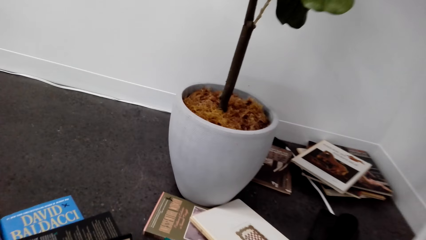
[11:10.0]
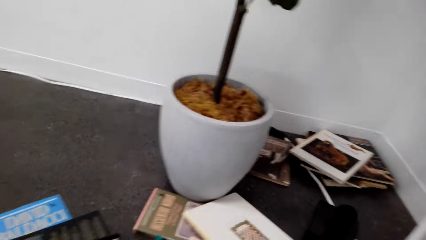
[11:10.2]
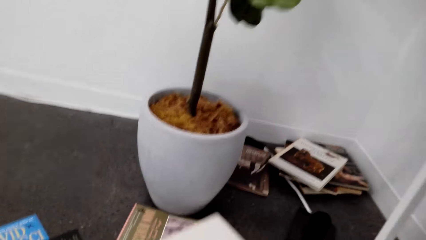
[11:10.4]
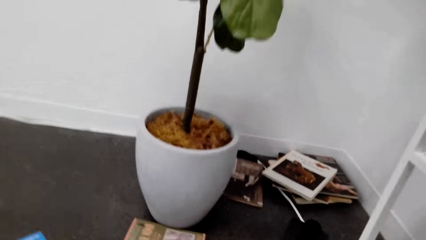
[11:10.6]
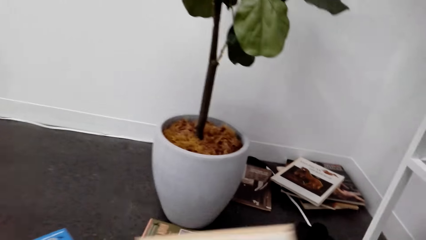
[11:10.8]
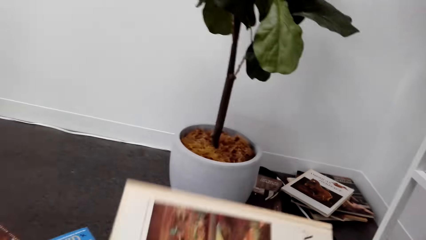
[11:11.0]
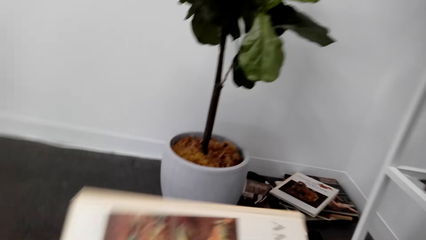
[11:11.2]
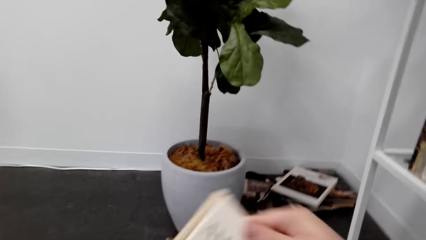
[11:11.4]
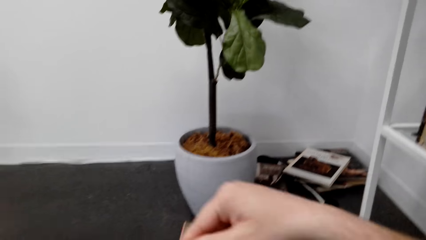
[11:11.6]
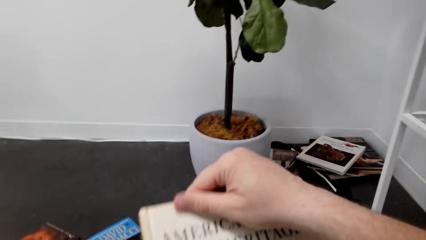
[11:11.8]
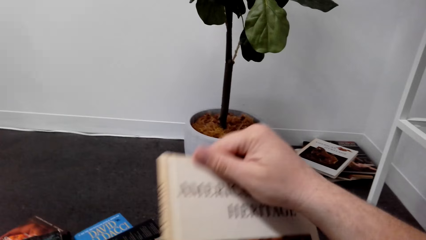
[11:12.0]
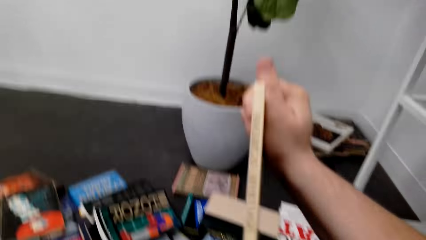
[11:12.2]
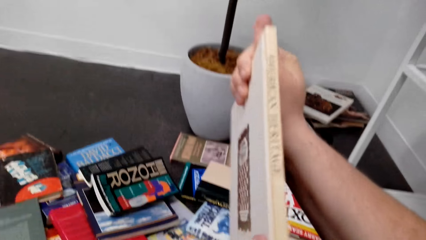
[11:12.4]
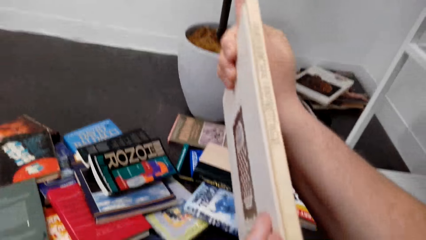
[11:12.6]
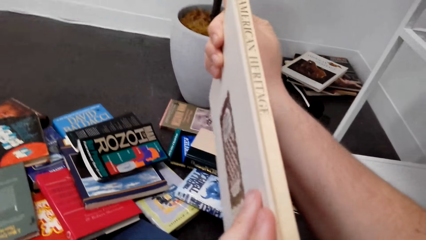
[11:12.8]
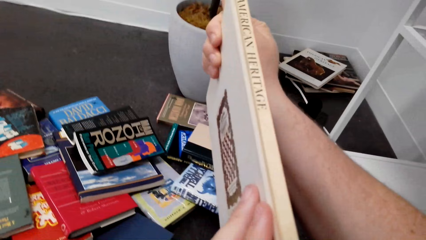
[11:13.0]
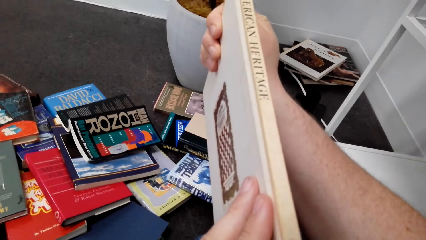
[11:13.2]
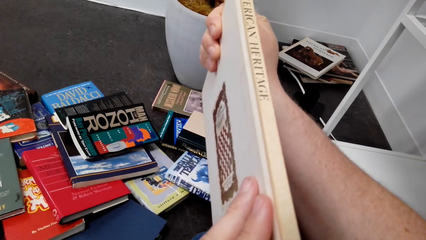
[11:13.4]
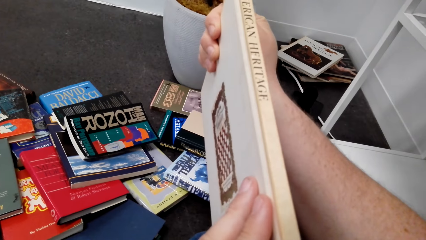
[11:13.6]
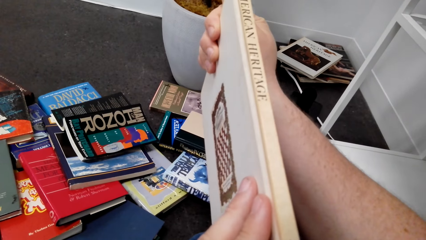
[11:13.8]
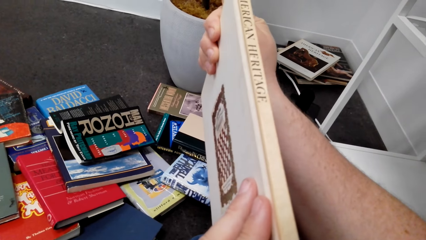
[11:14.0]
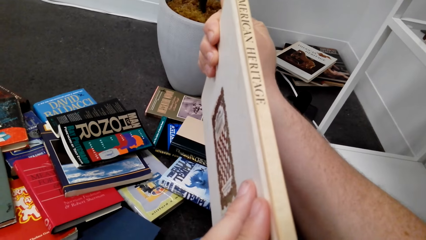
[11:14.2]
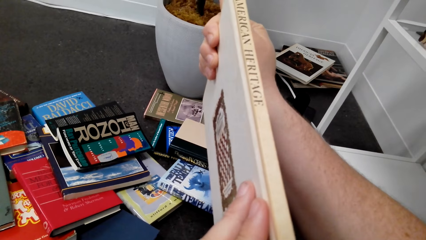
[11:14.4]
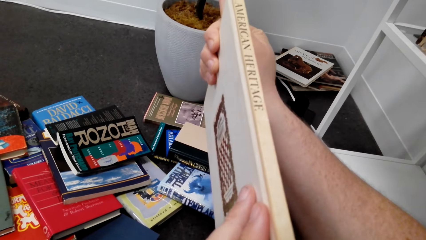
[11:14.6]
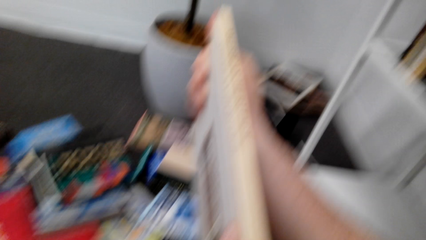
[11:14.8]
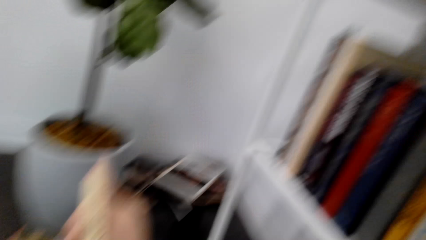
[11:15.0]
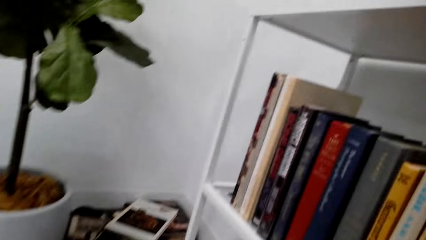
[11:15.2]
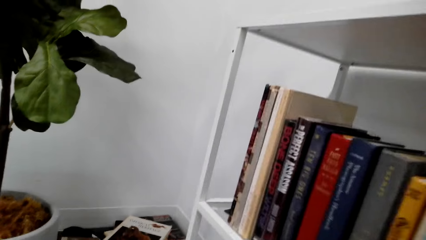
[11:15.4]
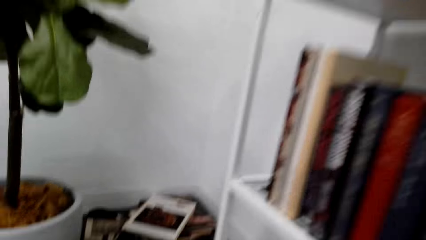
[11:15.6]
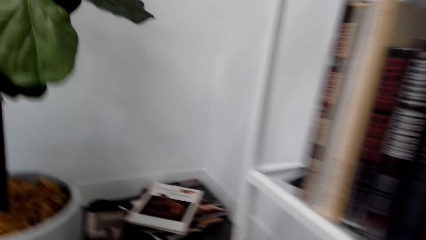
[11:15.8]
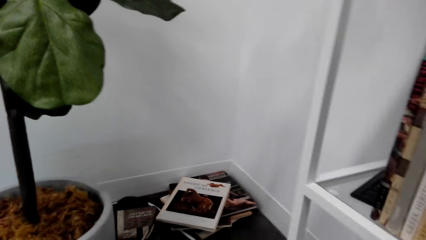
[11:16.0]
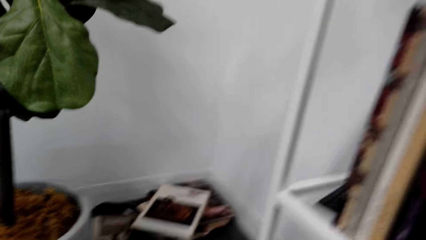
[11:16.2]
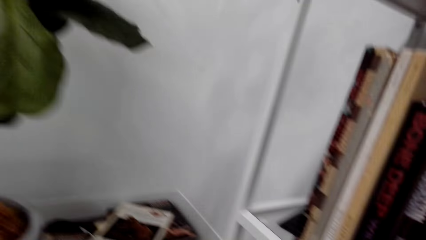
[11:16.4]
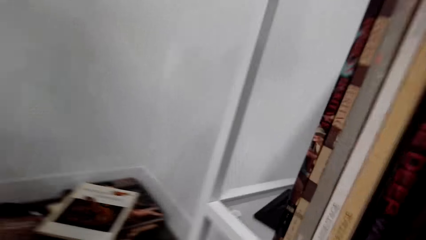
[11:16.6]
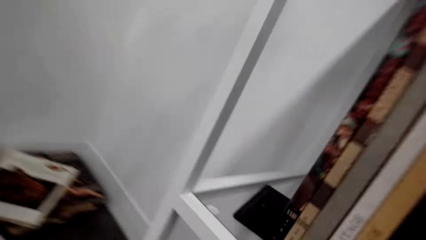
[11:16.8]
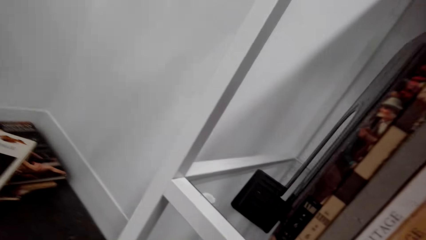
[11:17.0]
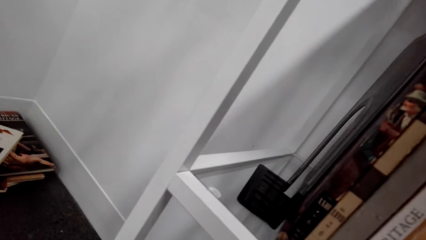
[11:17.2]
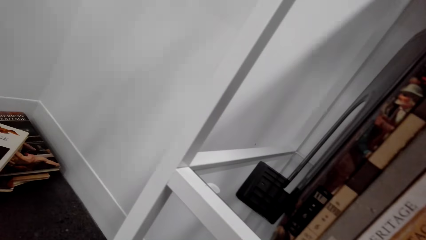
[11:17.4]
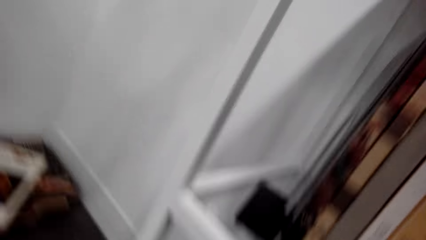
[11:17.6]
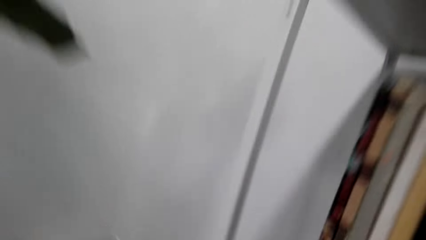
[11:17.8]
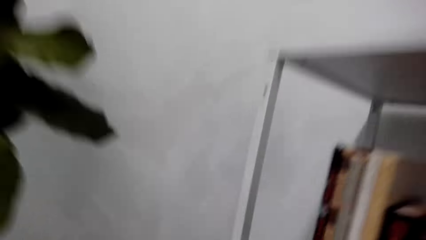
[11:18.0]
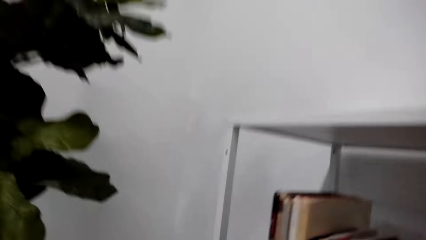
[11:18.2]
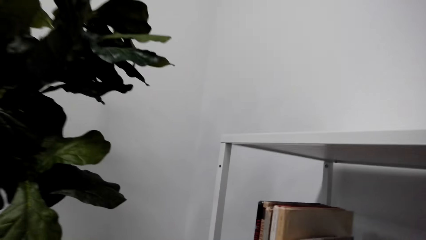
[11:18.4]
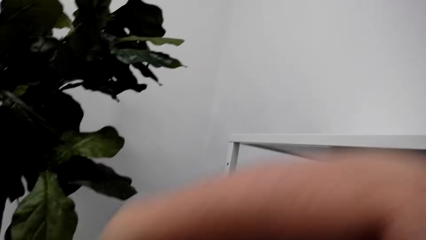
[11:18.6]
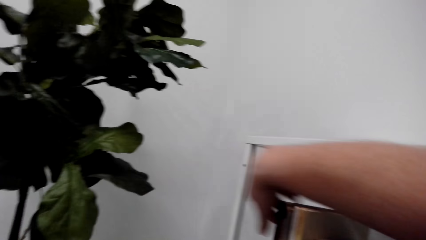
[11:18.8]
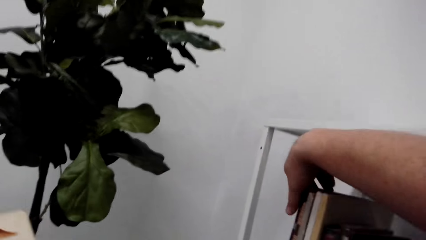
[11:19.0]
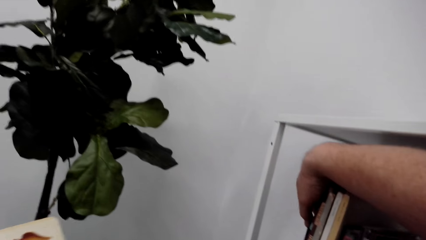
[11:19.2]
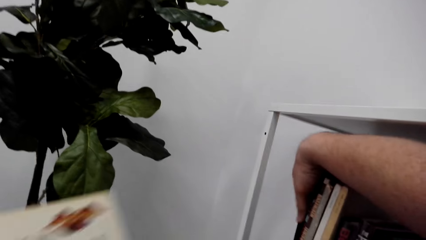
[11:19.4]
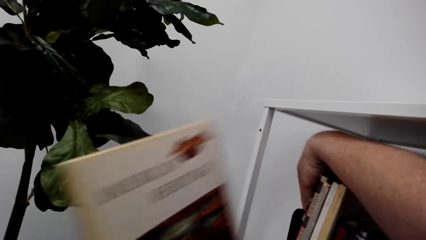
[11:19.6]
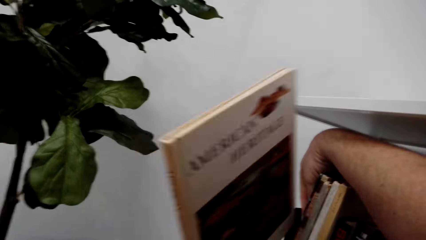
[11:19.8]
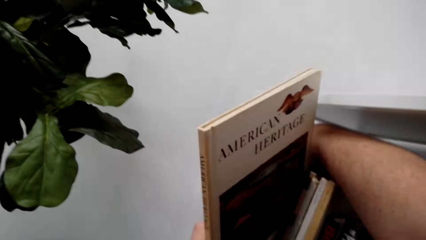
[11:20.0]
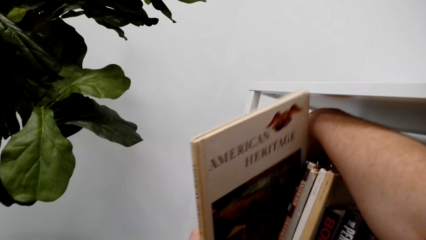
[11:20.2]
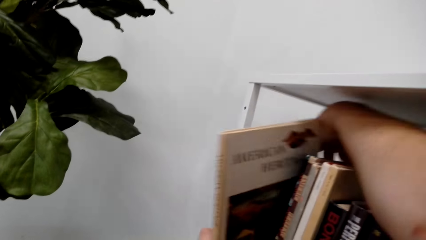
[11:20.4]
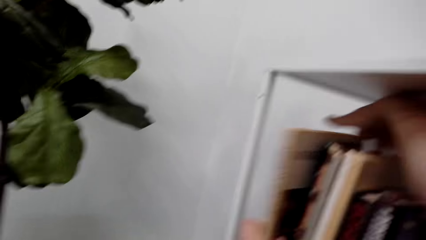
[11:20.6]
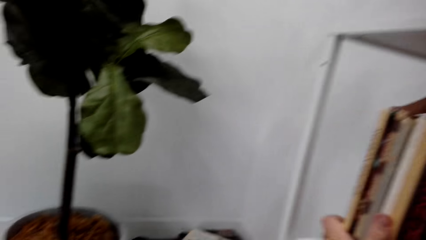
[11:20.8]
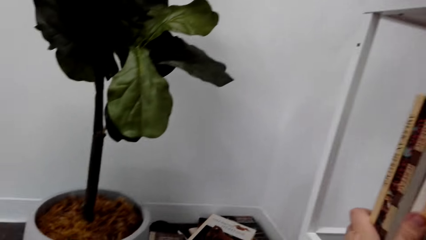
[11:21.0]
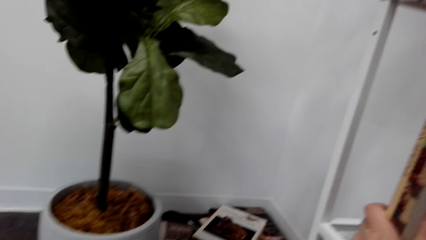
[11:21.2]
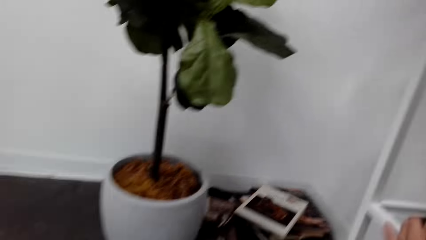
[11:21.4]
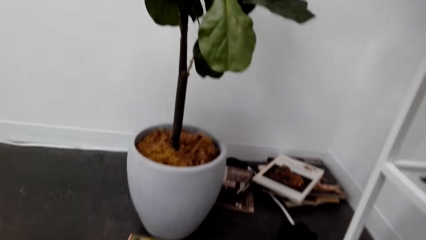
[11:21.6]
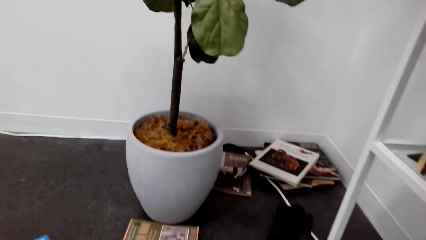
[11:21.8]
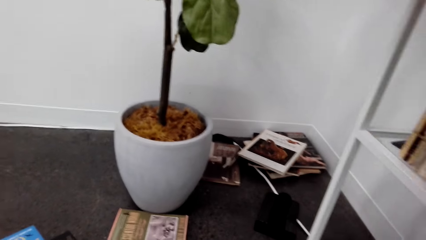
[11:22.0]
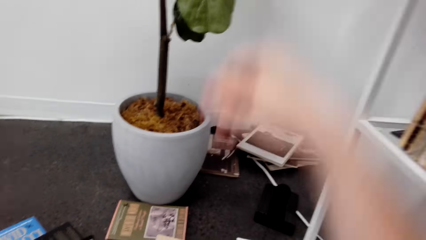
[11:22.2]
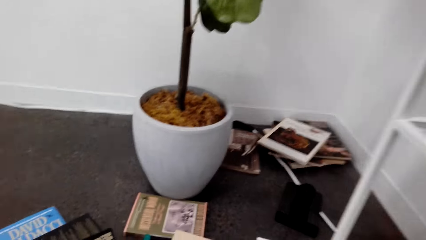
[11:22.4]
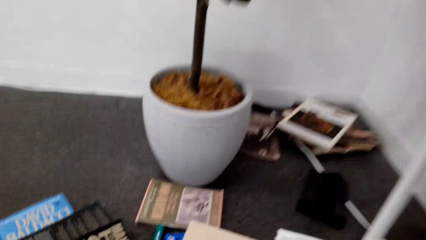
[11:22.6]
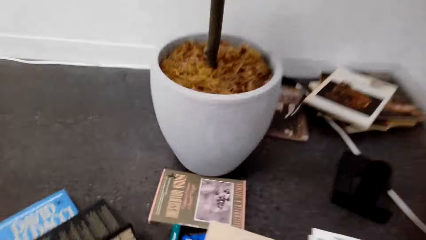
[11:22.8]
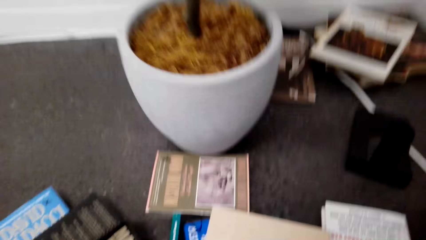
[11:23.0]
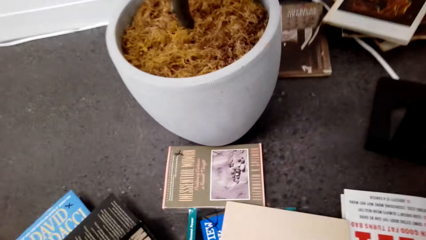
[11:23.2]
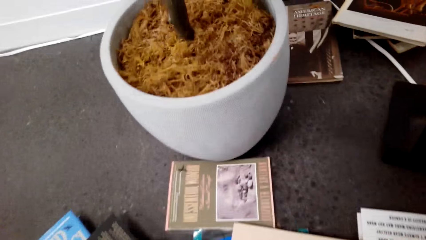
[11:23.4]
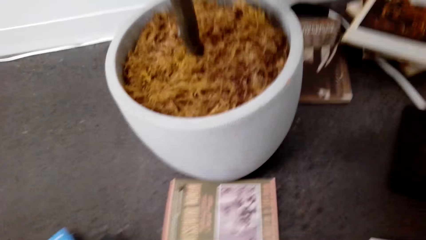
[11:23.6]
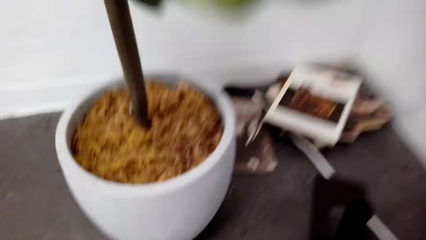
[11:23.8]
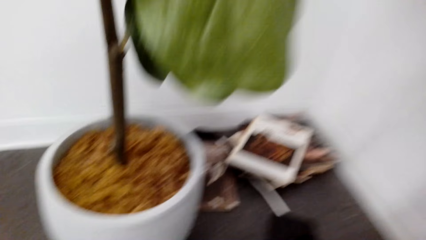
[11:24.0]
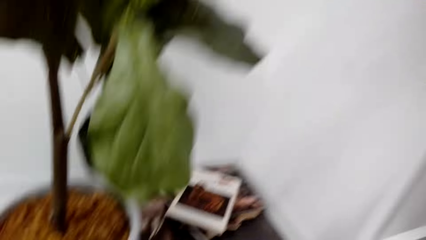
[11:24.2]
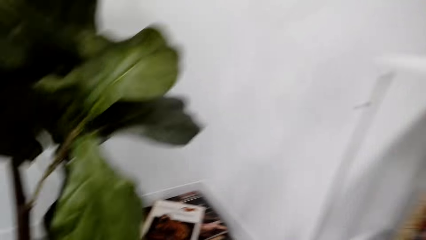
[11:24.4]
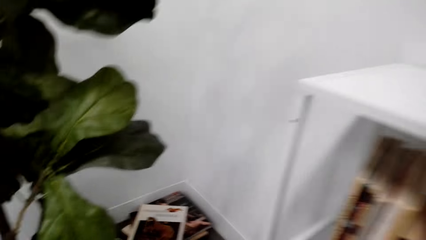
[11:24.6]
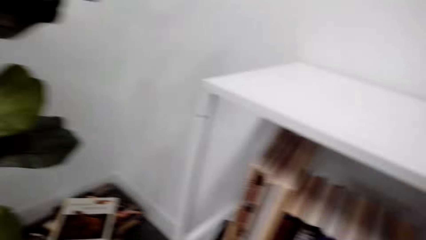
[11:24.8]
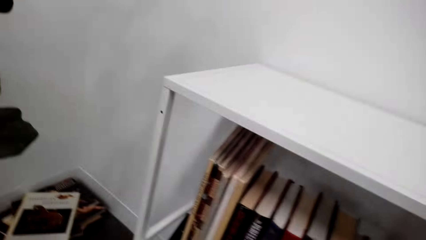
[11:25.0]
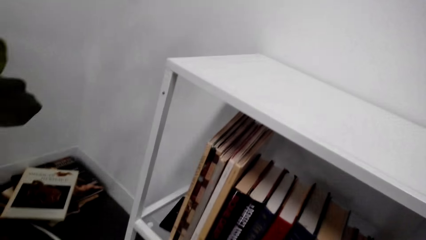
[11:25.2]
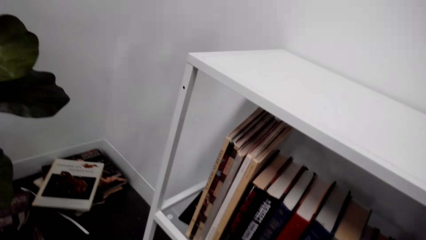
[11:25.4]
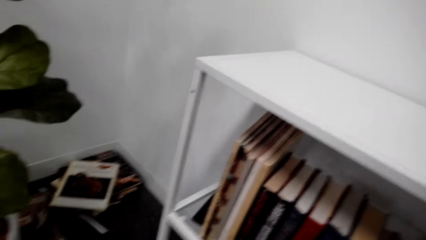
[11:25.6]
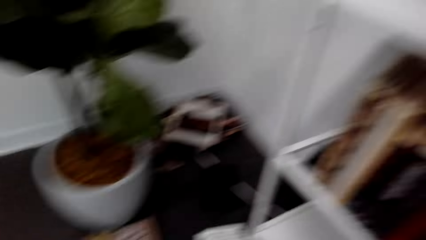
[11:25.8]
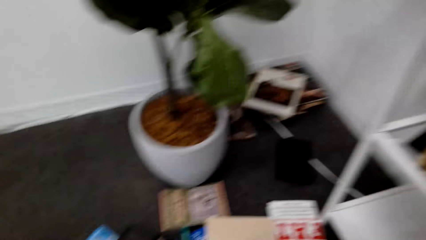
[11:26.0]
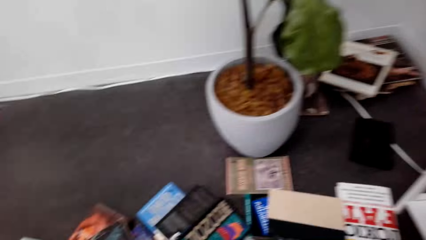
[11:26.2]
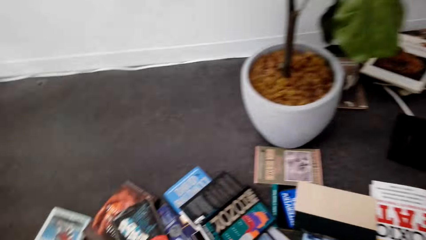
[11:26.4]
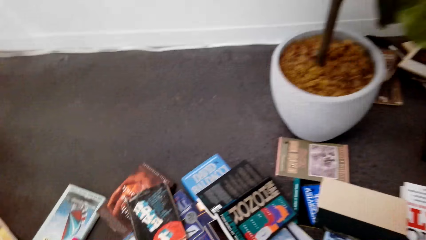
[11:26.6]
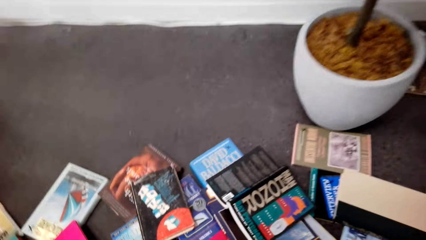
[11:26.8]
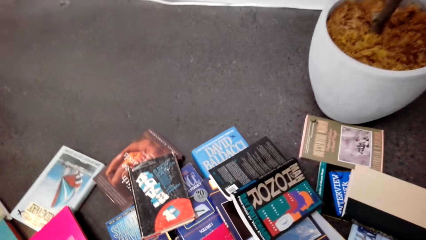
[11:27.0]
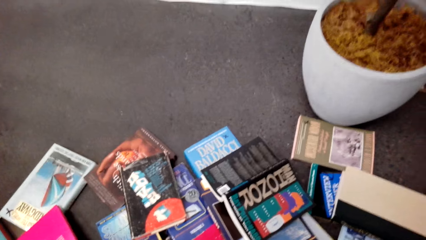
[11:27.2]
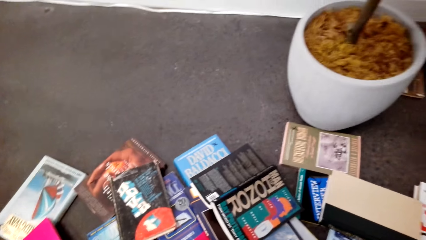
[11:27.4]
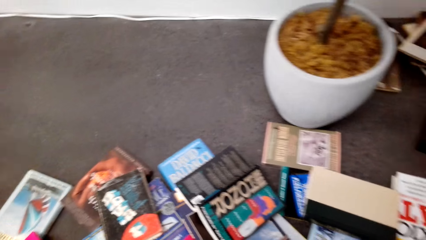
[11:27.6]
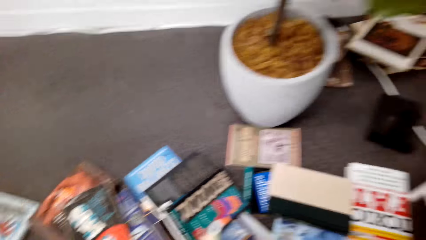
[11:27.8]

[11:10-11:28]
The camera wearer picks the book from the floor. They hold the book. They look at the book. They look at the books on the shelf. They hold the books on the shelf with the right hand. They move the books with the right hand. They put the book on the shelf. They look at the flower pot. They look at the books on the shelf. They look at the books on the floor.
